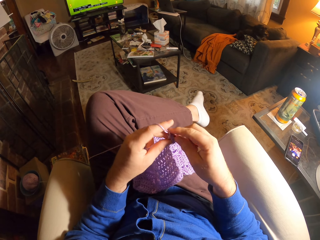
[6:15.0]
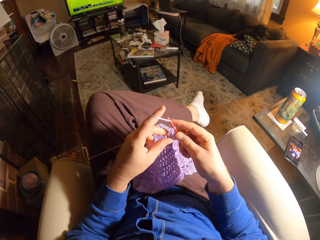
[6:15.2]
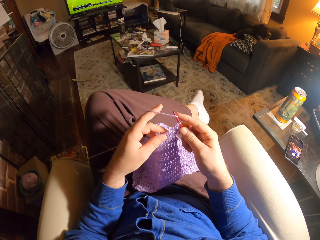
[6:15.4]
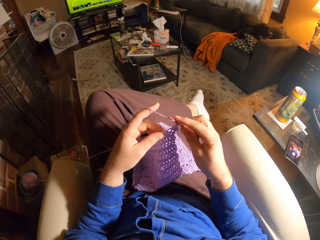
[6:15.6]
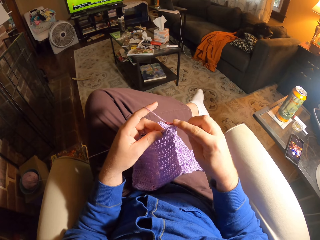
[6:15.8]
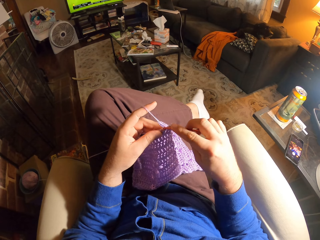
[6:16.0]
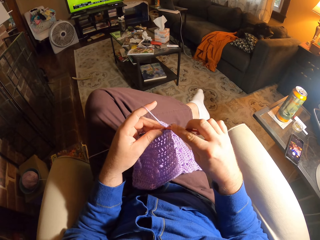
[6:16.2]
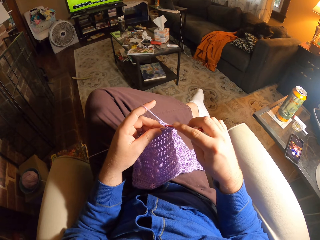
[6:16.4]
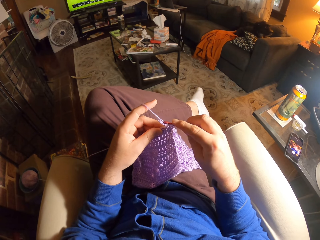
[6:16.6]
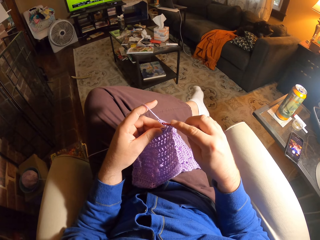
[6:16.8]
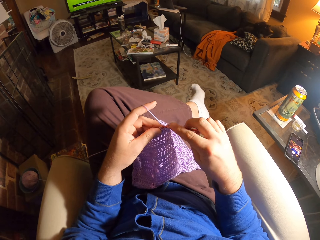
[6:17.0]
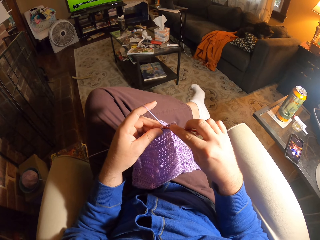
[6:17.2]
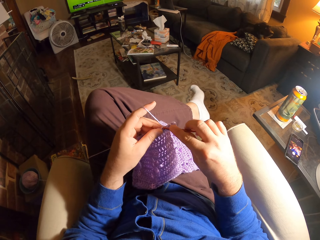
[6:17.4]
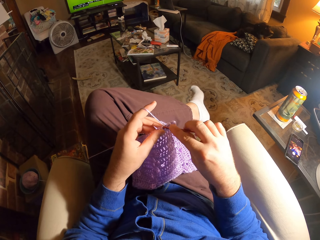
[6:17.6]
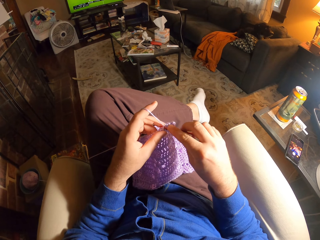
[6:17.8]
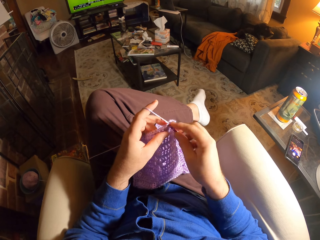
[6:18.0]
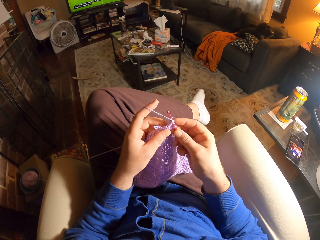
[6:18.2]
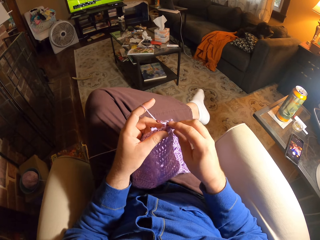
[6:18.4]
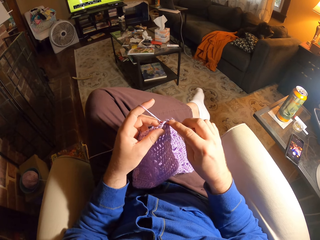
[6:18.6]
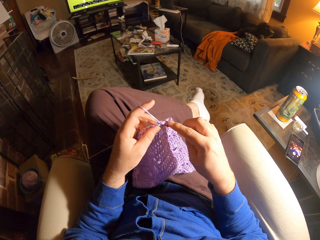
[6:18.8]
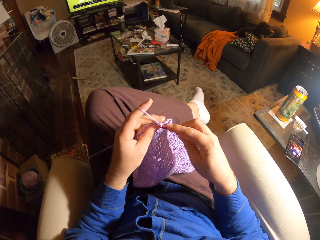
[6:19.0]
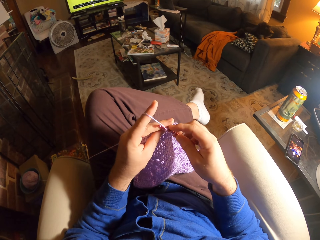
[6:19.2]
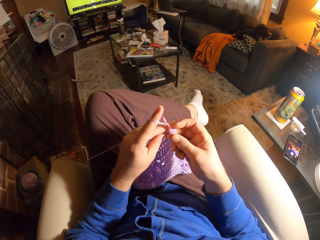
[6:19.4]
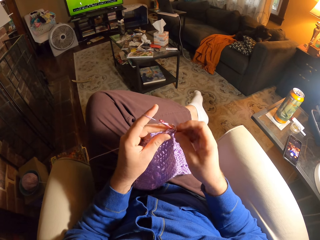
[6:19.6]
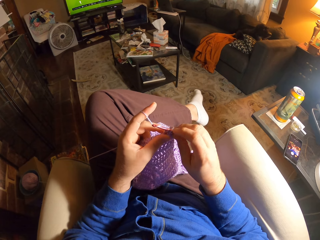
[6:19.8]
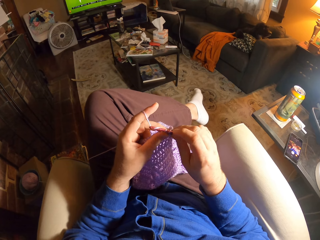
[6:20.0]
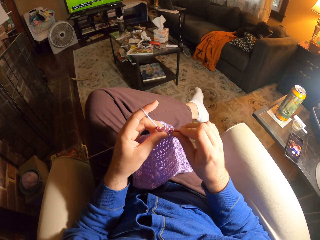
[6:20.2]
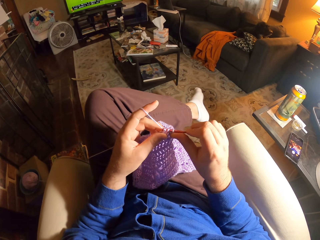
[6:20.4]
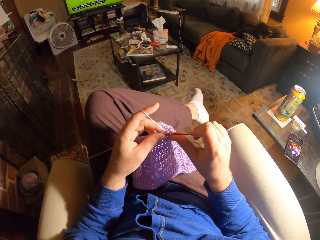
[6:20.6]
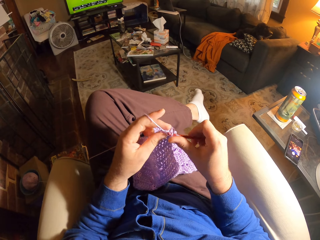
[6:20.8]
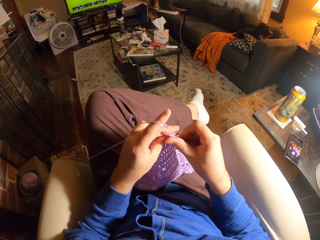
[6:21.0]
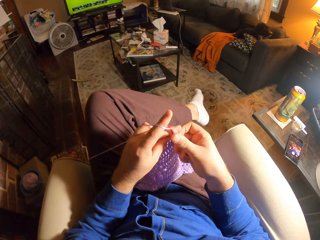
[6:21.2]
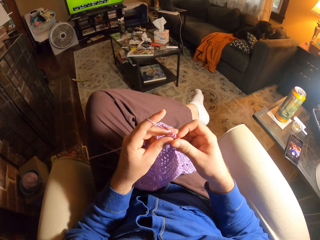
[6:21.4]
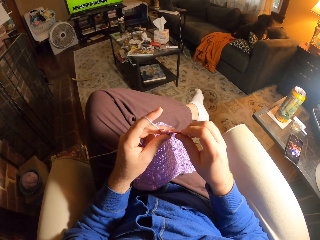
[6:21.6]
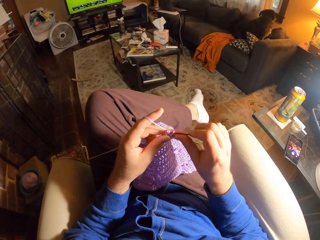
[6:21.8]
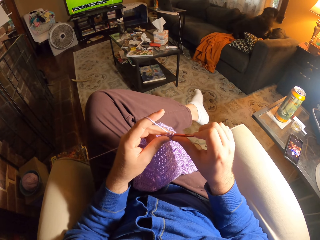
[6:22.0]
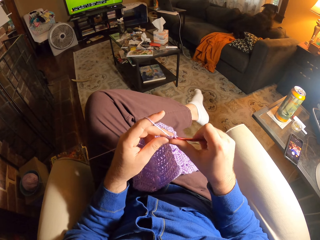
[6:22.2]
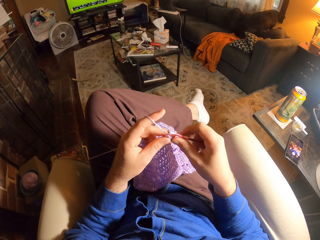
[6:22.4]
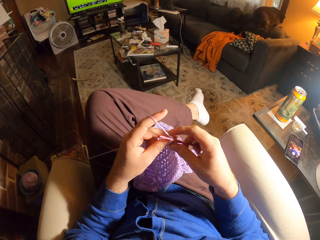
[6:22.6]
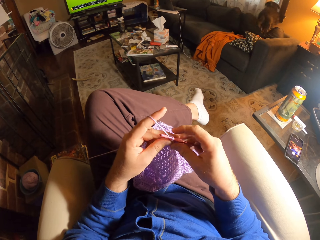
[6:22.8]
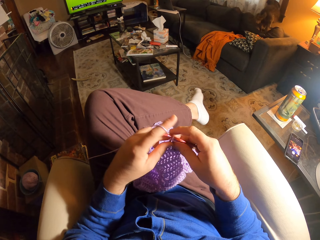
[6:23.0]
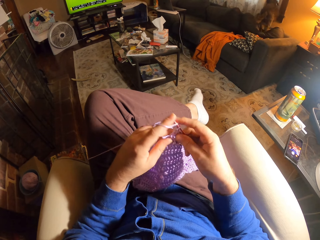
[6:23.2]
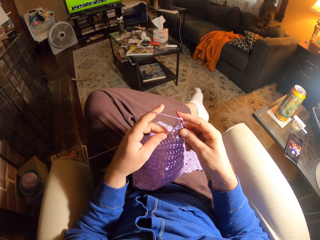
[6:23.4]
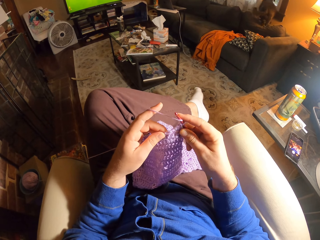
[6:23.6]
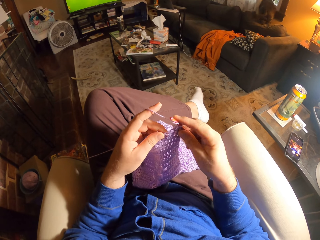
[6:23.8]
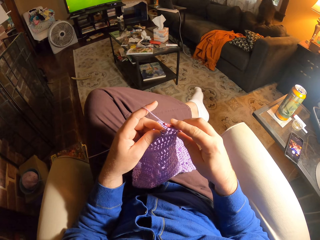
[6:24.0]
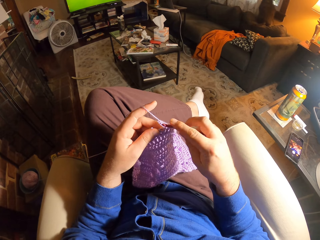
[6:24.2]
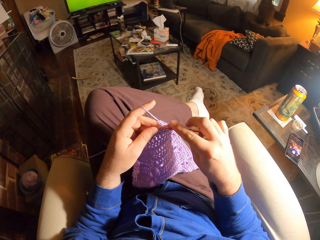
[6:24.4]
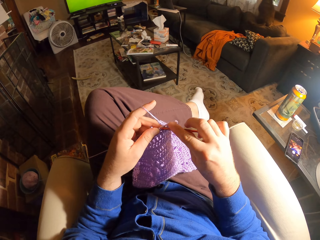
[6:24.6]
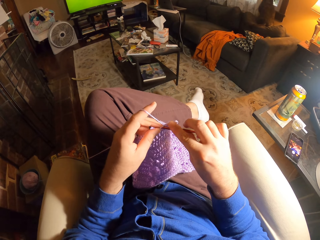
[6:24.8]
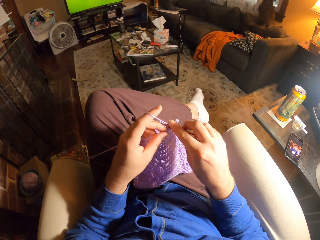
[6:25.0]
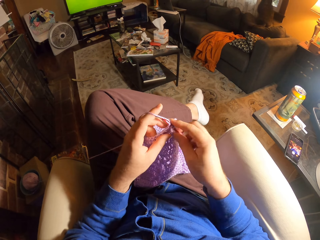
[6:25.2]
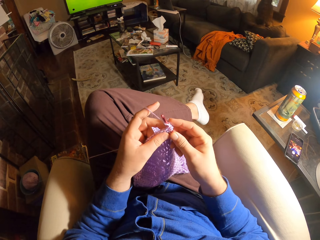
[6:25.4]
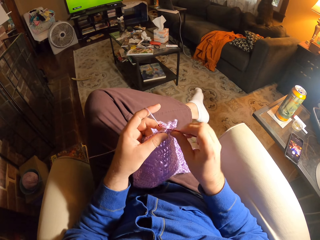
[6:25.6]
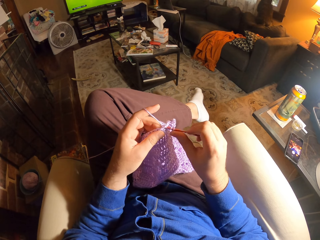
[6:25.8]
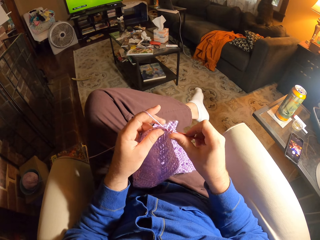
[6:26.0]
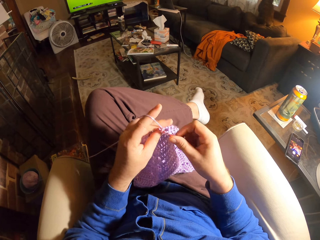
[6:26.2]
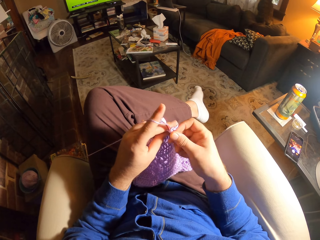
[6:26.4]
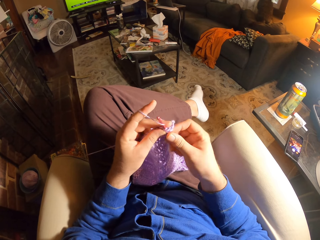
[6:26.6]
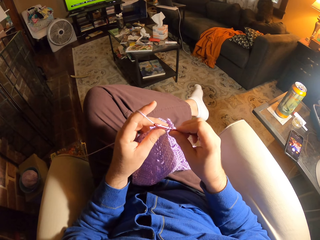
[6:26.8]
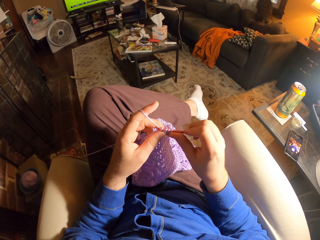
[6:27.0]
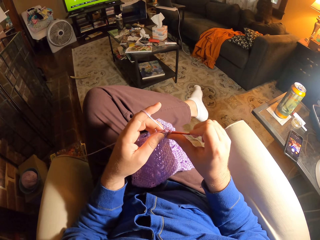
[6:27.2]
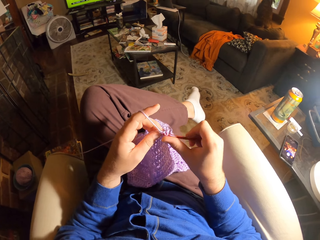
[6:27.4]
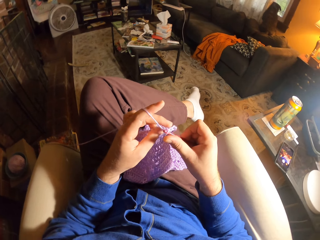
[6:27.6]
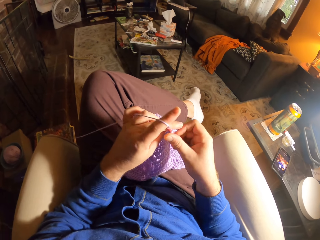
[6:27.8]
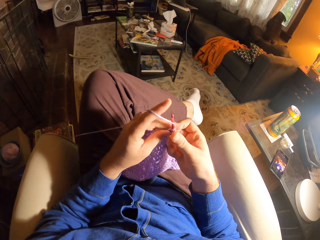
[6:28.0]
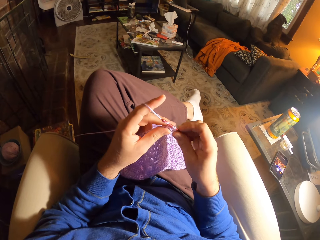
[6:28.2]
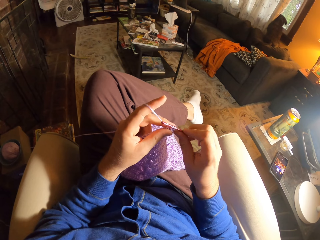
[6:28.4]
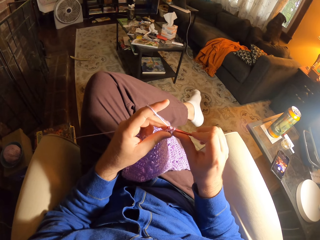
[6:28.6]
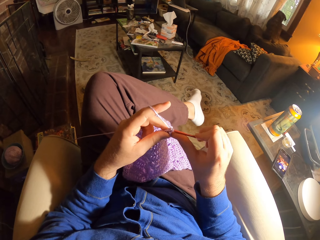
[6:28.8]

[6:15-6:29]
The camera wearer adjusts the fabric. They crochet using a crochet hook.

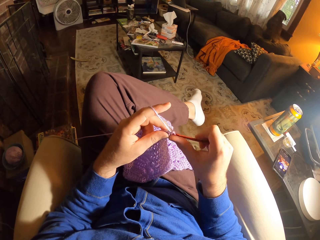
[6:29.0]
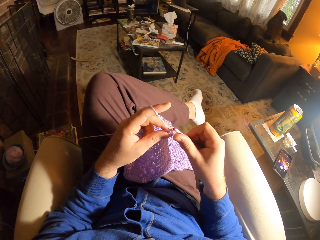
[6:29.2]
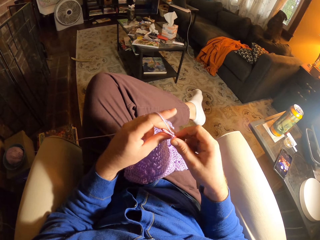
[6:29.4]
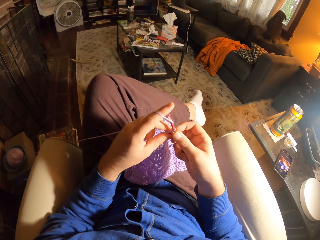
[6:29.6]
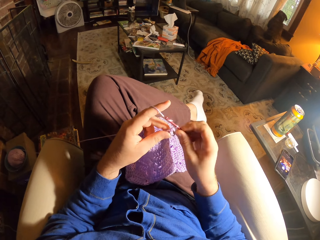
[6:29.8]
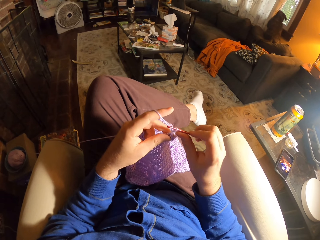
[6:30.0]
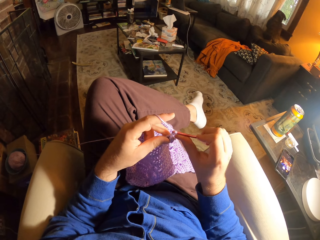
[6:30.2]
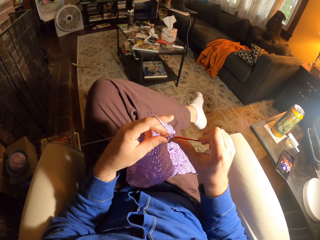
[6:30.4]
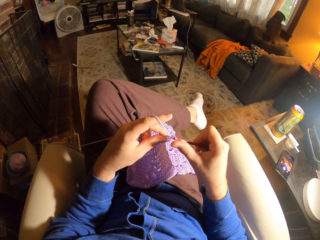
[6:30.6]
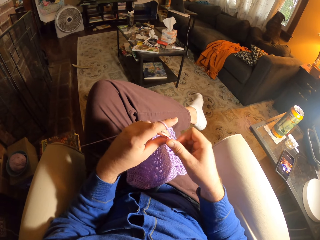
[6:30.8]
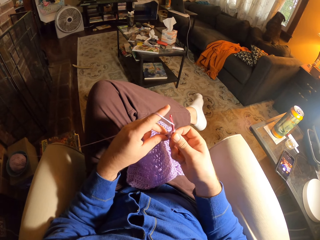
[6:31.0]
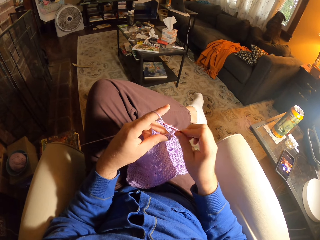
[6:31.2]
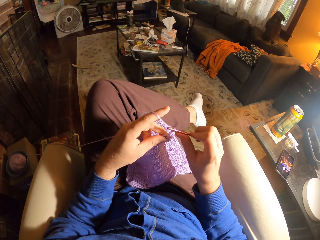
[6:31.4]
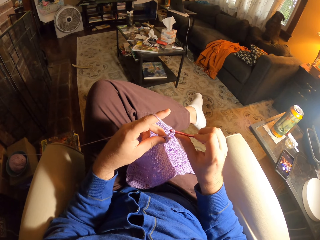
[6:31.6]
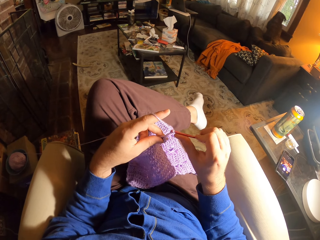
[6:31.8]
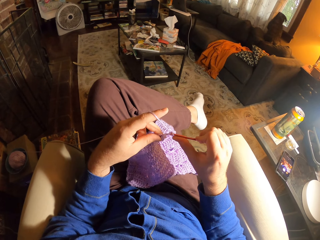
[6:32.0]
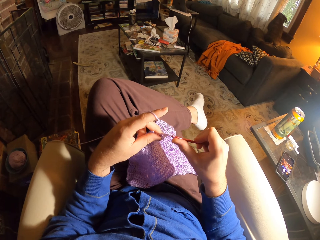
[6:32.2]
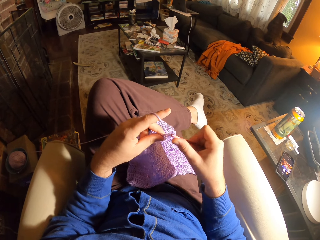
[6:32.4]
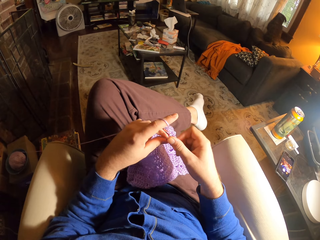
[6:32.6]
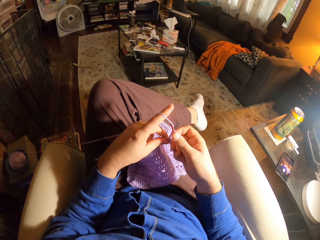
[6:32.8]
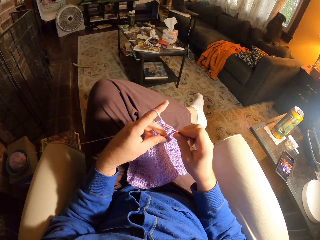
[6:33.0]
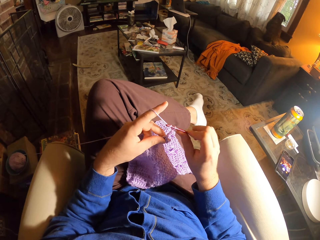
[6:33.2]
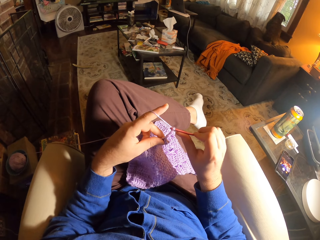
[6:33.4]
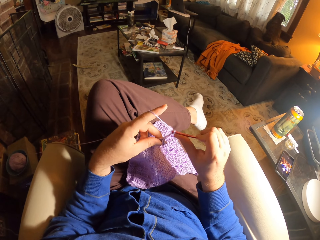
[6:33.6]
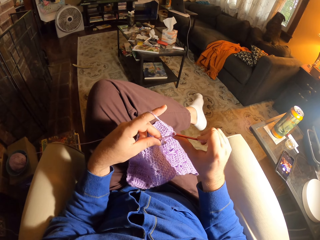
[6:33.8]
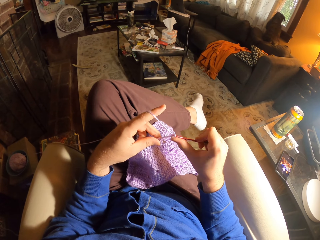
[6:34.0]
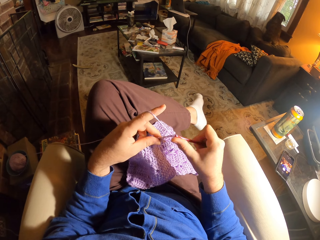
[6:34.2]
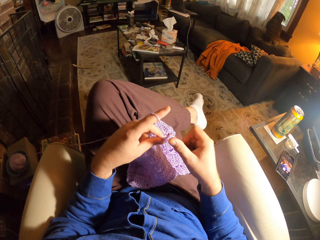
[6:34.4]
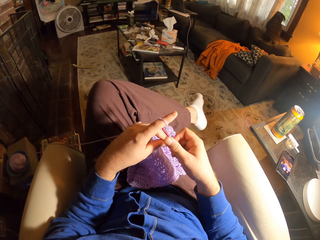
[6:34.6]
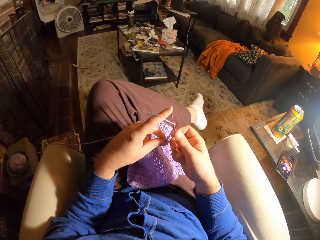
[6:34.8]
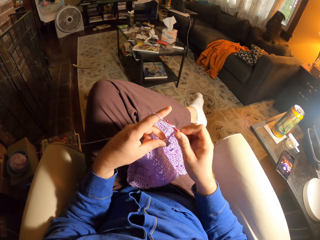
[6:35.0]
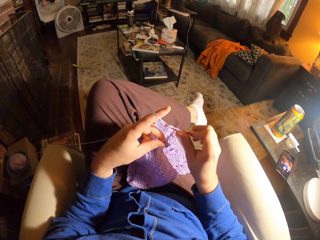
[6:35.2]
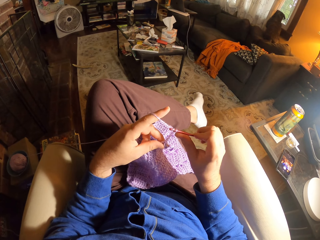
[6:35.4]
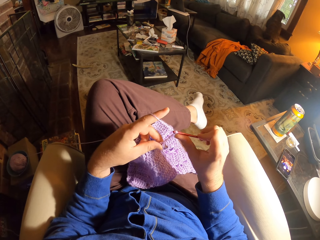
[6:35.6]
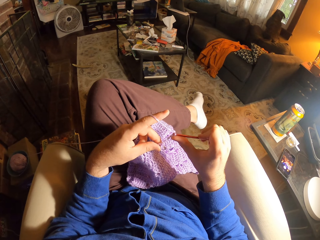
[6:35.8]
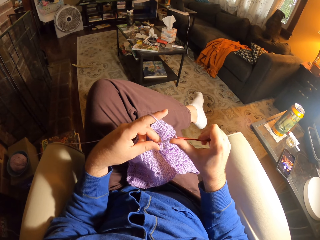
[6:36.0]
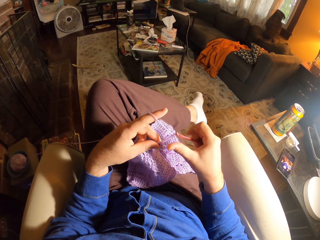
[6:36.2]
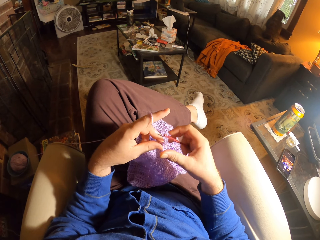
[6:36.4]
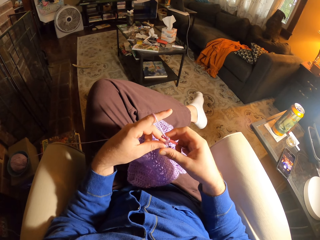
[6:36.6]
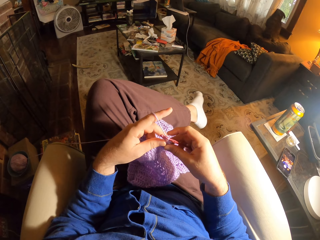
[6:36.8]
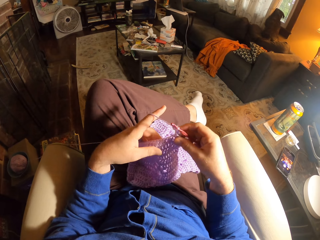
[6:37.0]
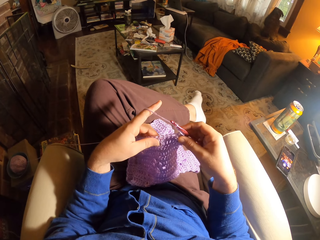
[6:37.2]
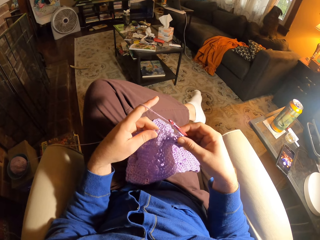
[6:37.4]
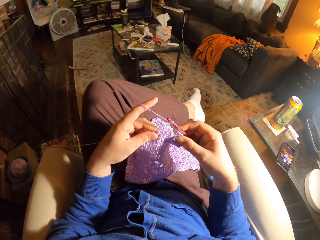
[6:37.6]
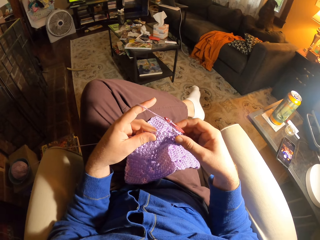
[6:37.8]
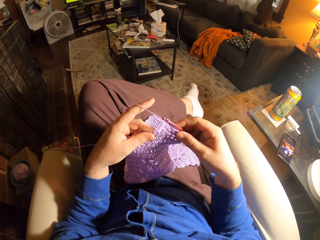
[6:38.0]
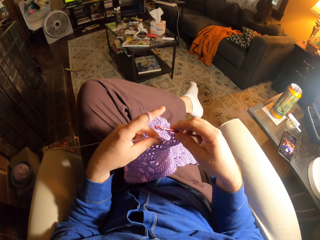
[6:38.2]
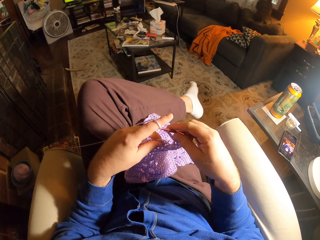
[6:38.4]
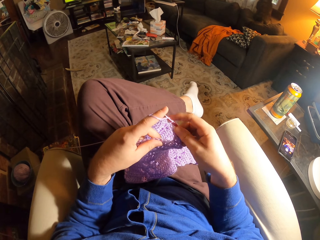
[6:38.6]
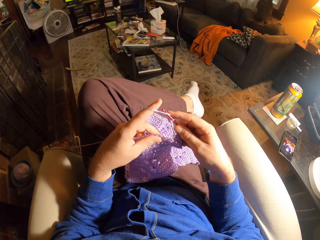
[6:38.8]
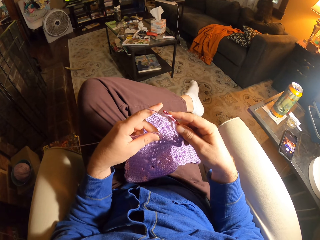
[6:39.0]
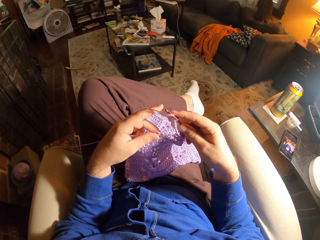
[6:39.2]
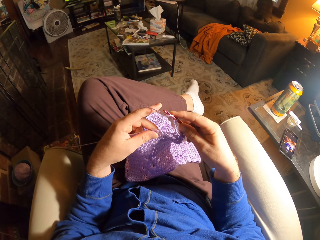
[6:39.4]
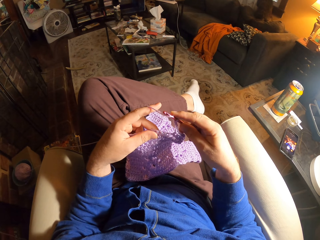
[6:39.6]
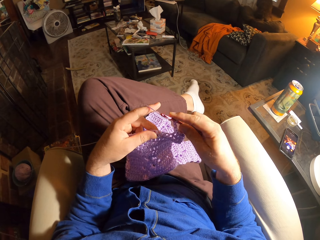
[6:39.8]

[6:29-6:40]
The camera wearer adjusts the fabric. They loop the yarn around the crochet hook.
